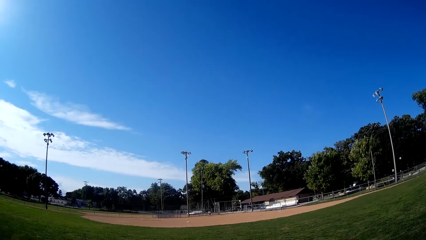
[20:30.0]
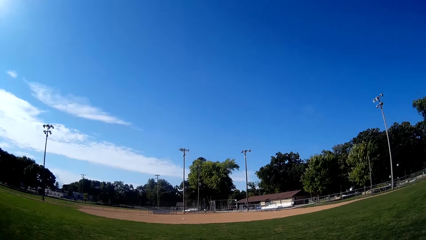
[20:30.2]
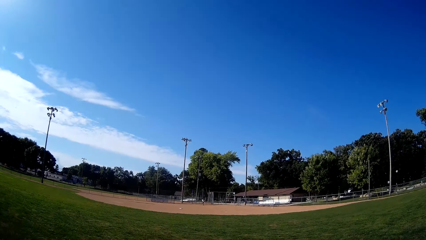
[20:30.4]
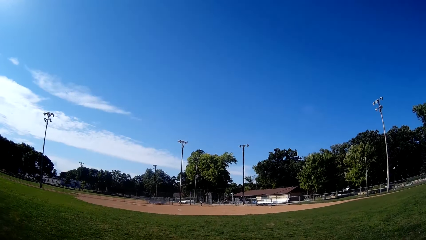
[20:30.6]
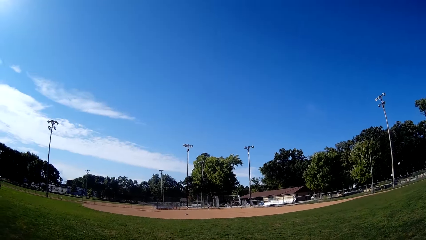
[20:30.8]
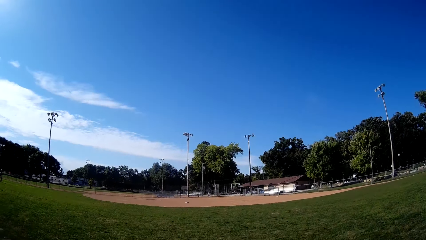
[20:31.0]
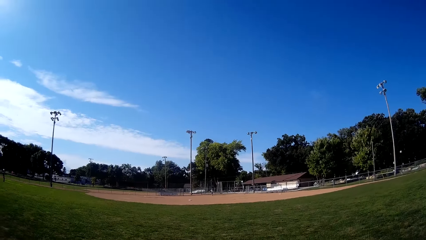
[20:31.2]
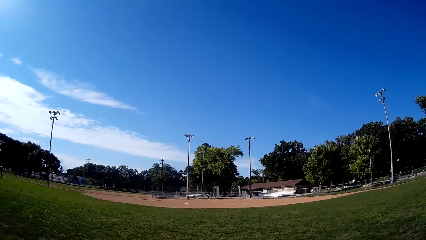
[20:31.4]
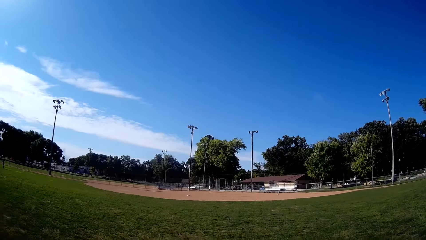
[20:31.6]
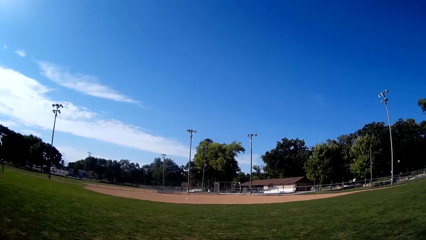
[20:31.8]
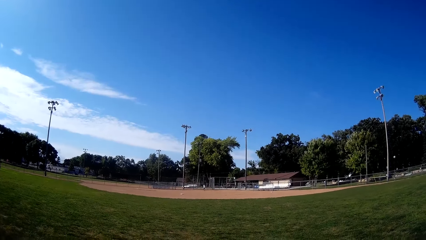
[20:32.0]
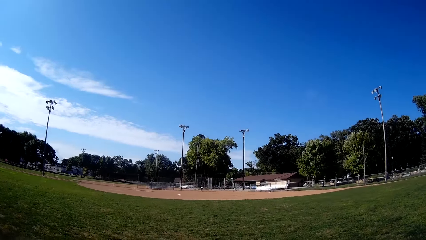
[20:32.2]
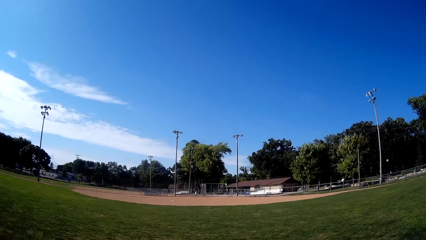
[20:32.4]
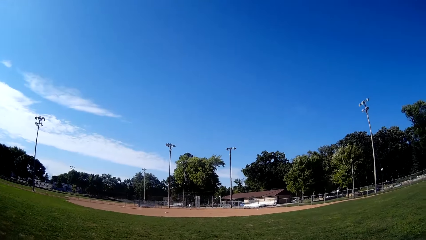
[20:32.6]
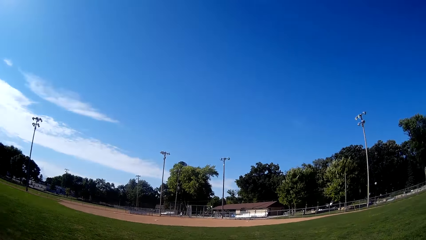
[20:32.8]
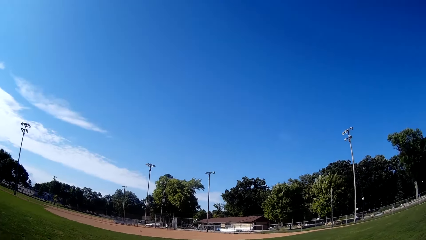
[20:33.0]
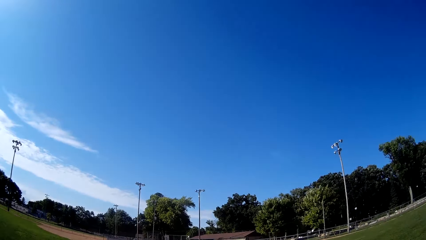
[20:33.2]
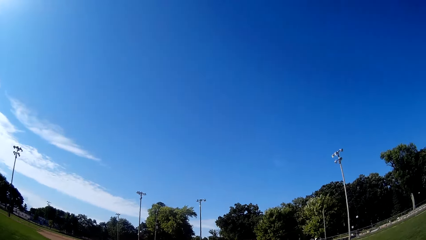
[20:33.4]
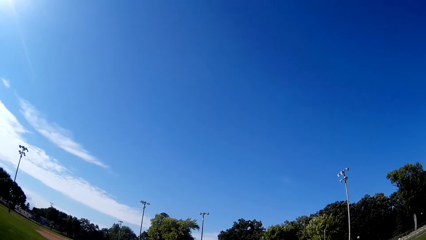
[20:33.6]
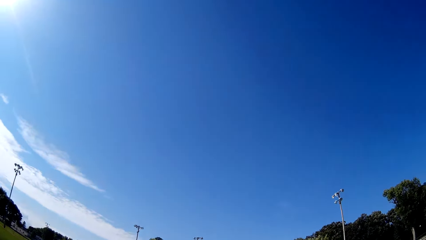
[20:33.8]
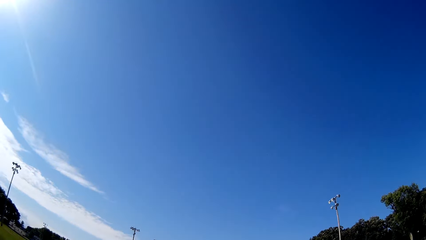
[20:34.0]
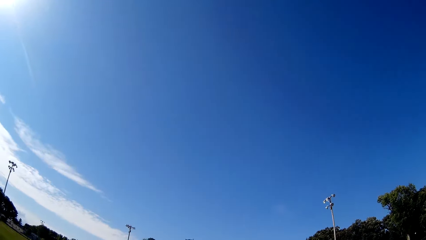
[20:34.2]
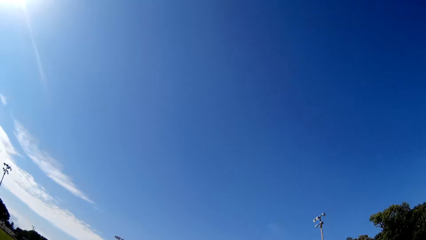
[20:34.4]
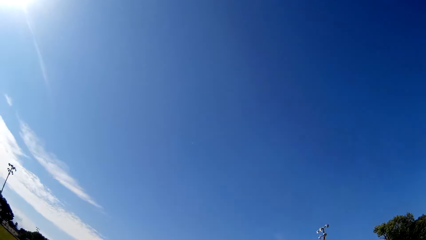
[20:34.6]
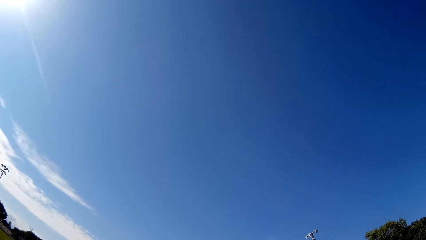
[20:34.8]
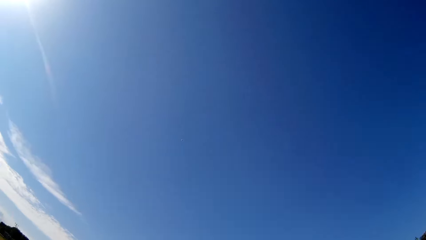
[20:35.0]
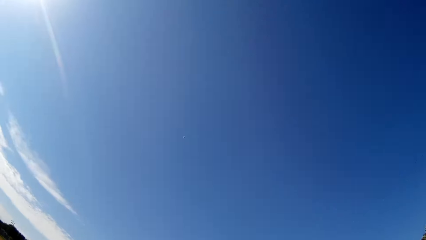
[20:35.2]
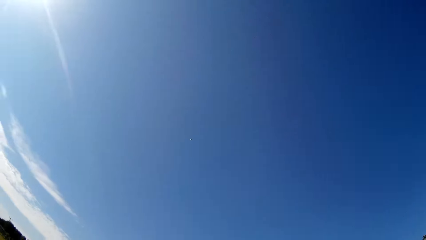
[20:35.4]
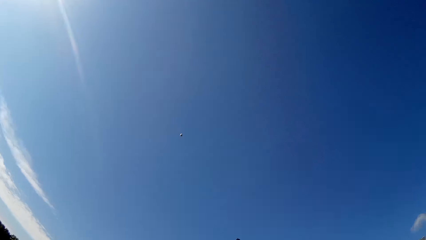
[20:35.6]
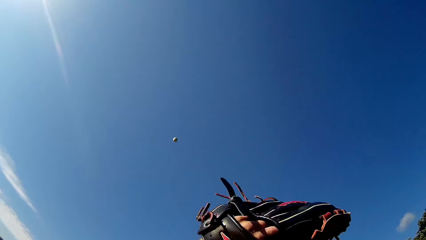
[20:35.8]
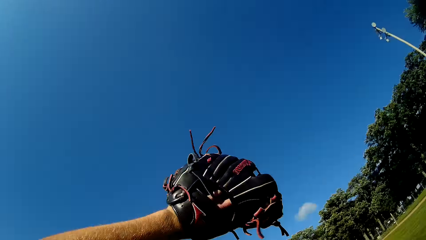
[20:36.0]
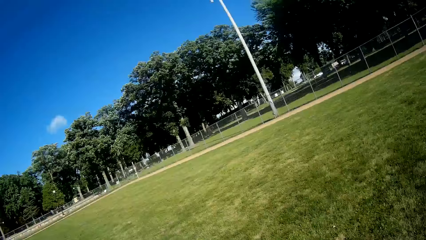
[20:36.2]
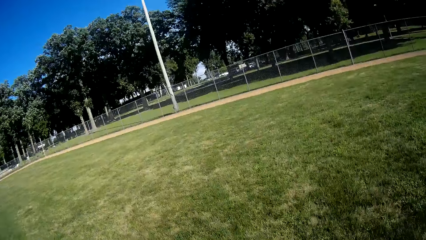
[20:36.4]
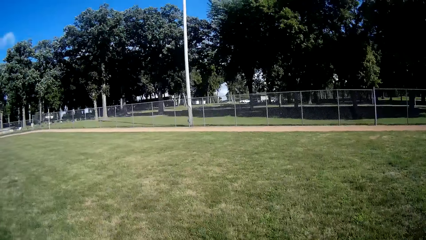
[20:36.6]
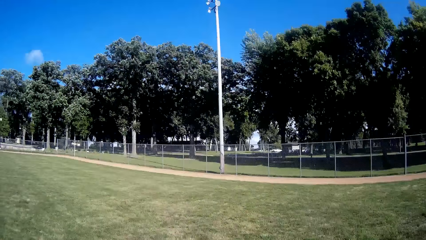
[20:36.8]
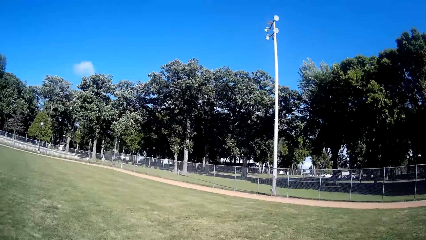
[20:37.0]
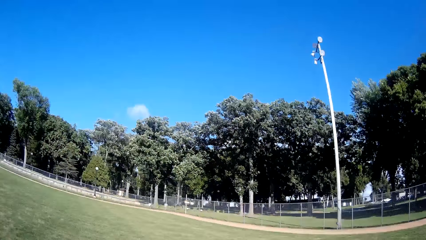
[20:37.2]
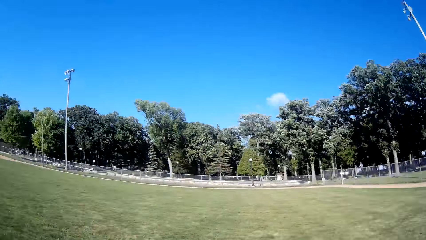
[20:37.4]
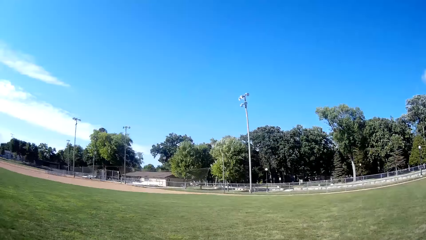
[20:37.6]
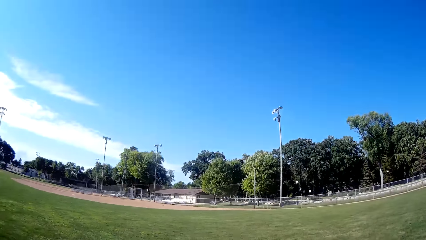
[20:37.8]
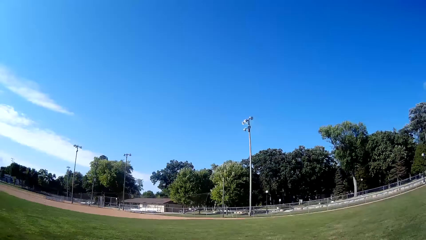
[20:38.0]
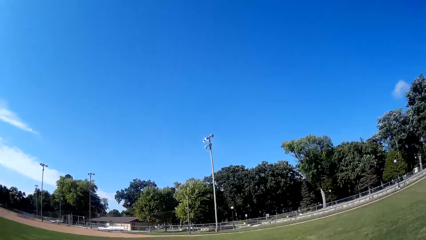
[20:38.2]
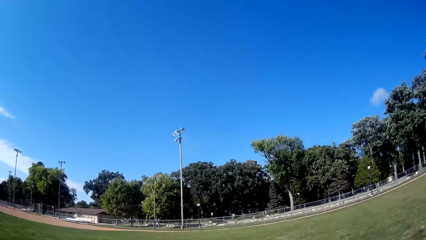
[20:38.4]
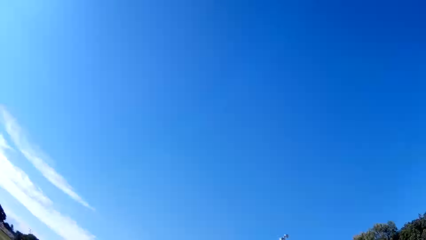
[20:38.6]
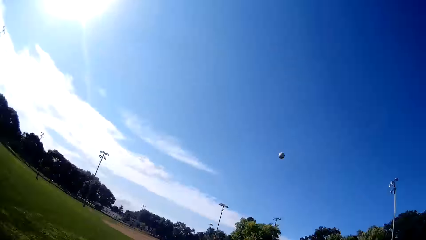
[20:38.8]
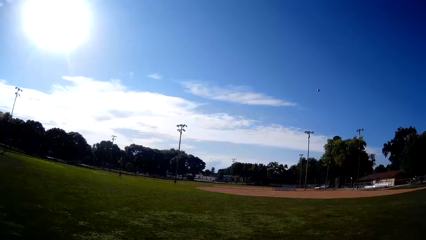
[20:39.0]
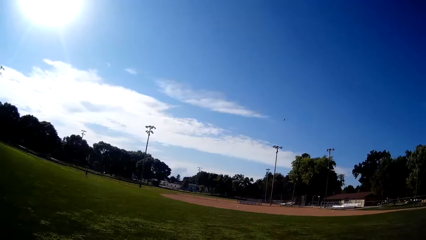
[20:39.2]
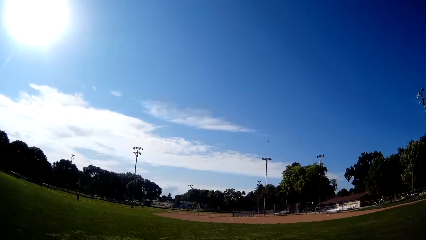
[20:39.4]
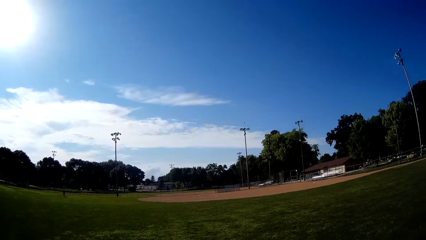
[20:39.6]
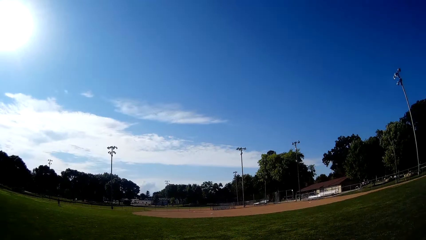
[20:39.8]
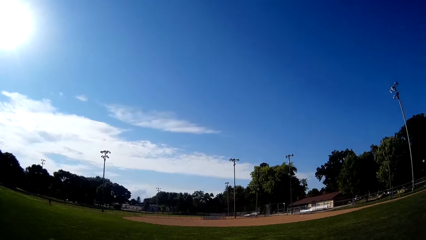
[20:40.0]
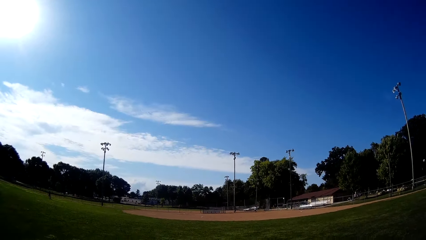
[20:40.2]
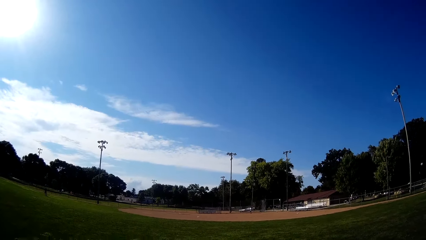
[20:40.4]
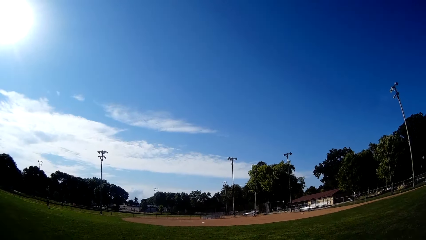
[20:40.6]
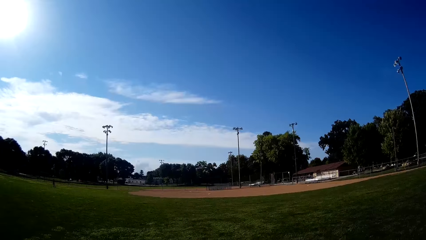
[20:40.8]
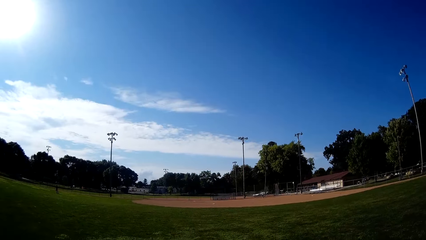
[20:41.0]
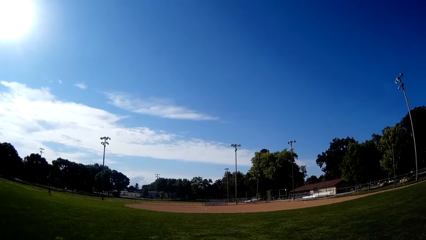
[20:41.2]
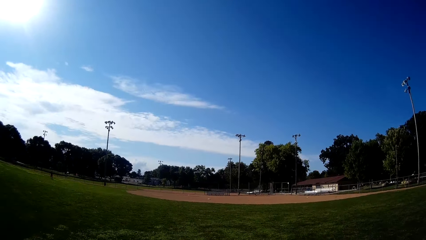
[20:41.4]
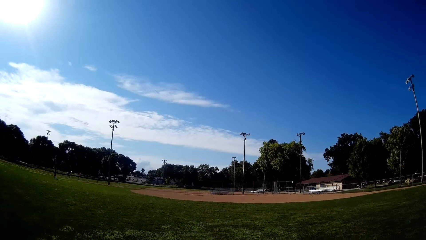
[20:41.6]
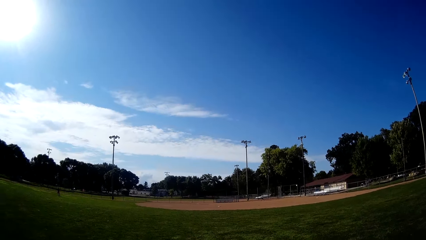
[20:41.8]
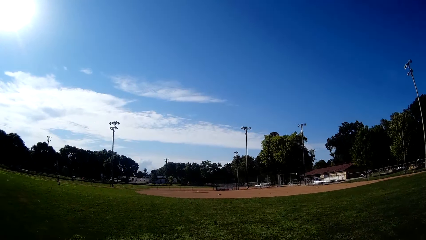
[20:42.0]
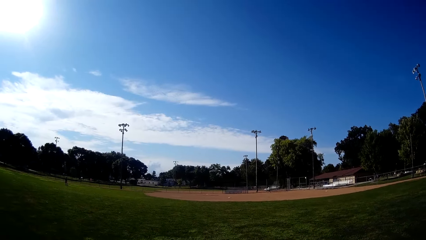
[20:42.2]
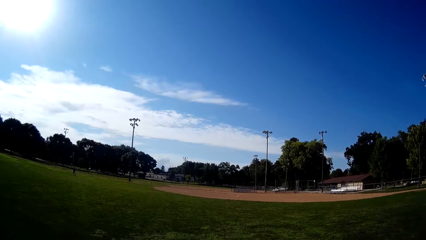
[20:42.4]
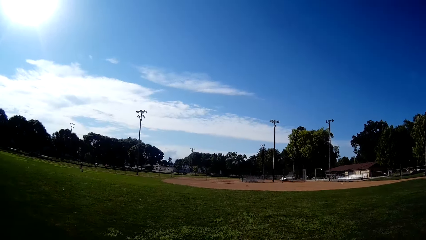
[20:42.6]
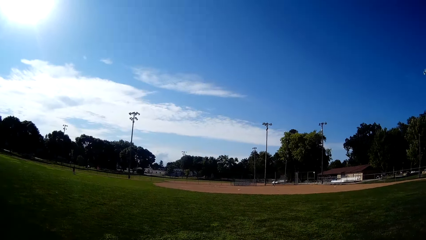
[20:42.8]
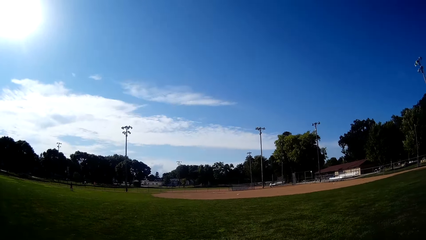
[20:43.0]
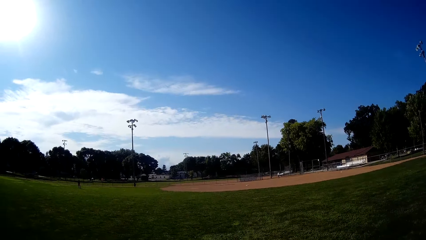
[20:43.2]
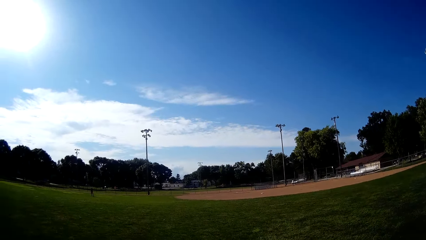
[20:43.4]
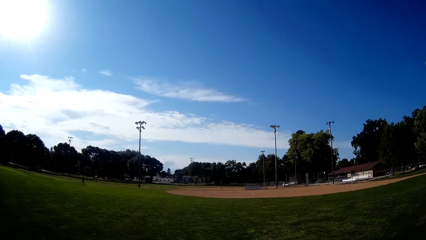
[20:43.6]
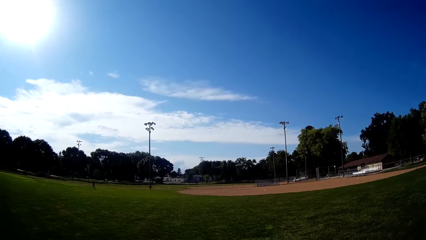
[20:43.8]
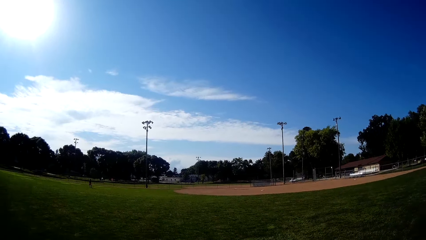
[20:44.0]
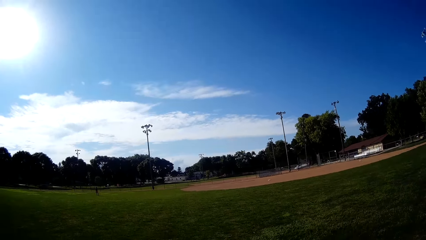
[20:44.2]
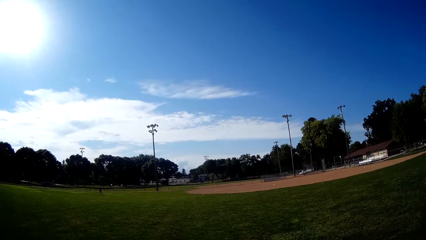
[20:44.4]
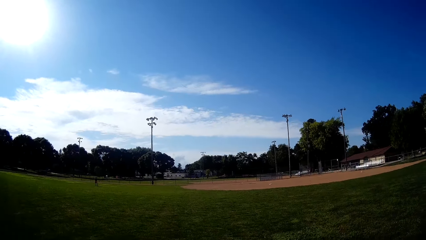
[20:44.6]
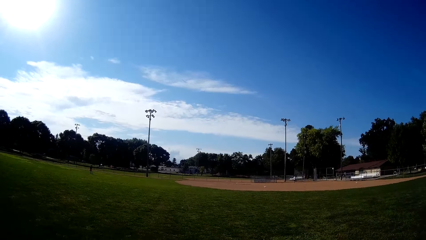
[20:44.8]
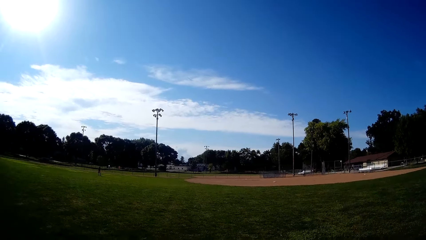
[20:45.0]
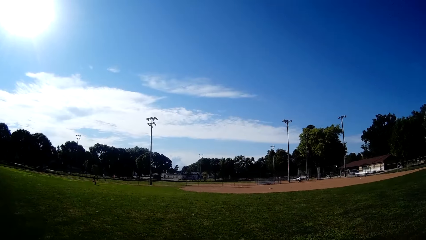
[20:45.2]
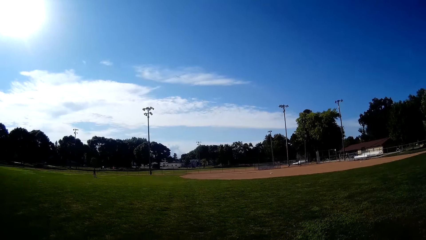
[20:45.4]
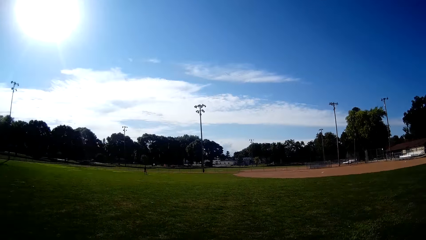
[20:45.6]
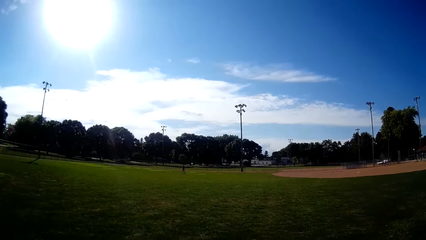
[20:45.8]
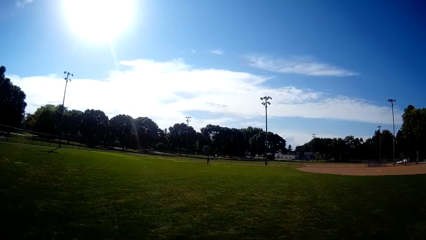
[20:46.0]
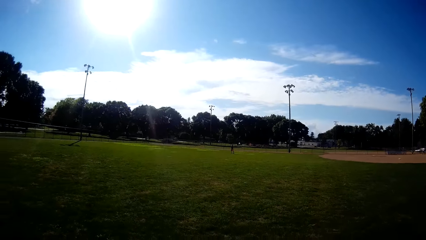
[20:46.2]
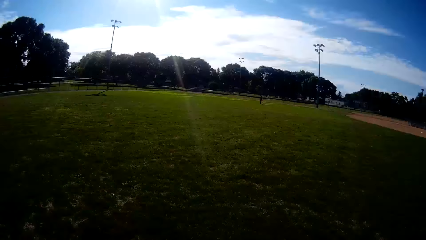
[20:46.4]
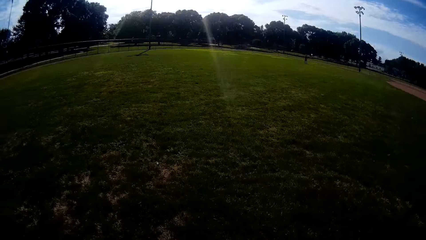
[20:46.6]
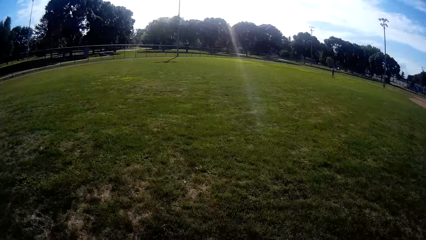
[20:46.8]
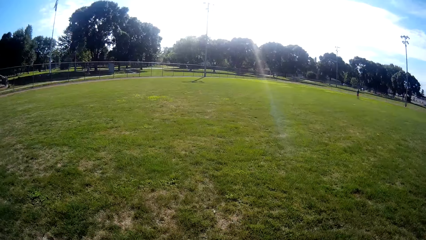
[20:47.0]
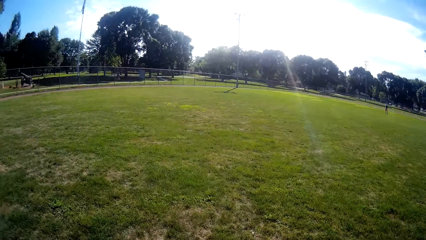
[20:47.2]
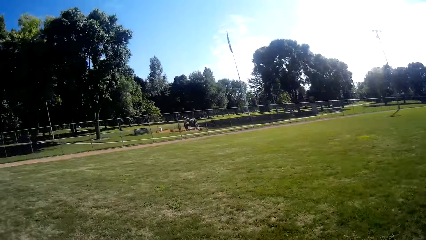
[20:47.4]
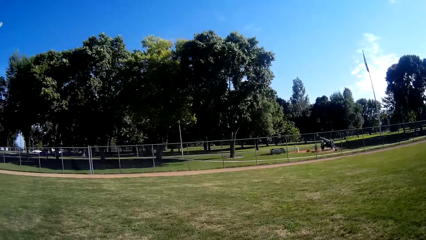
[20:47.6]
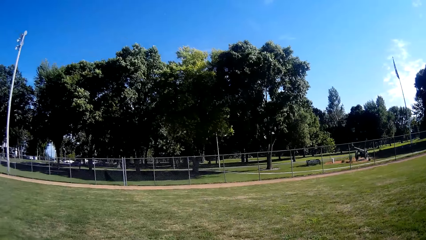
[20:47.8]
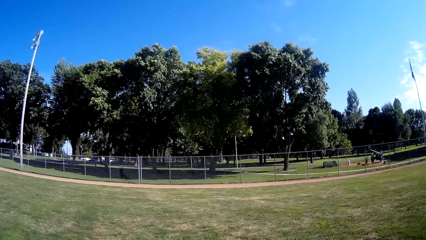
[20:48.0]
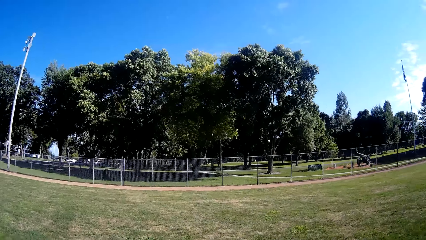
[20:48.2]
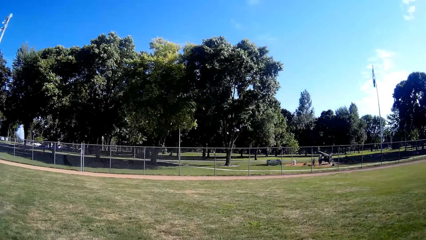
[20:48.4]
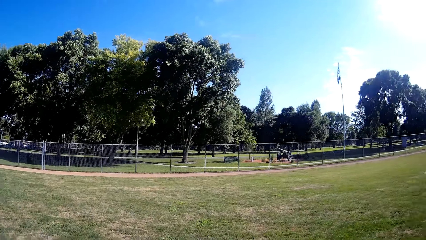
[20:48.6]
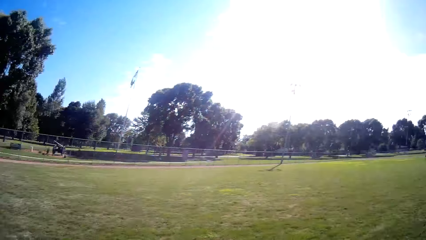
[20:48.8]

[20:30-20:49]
The man bats the baseball to the camera wearer. The camera wearer catches the baseball with the glove in his hand. He pitches the baseball to the man. He walks around the field. The man walks around. The camera wearer walks around the field.
